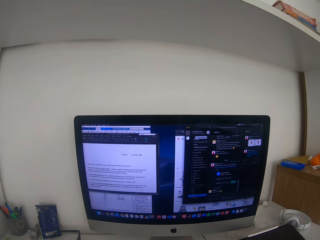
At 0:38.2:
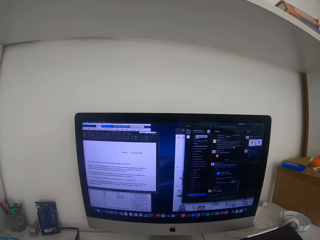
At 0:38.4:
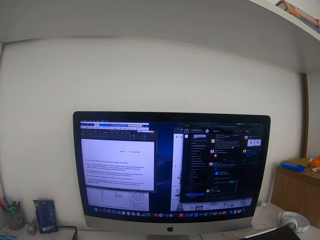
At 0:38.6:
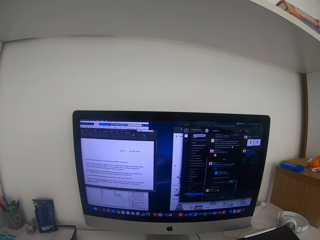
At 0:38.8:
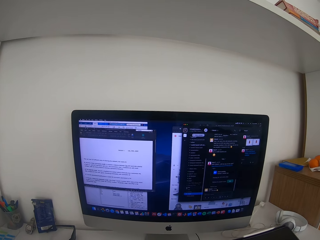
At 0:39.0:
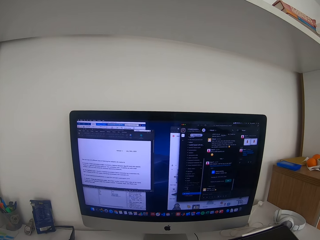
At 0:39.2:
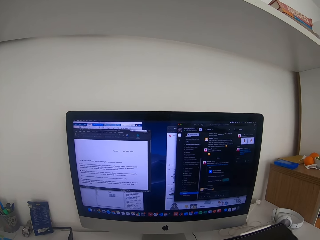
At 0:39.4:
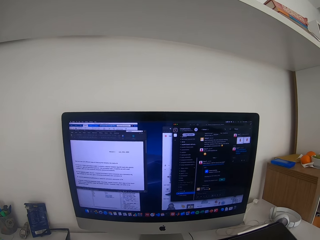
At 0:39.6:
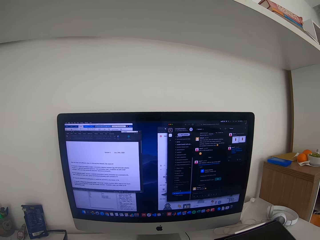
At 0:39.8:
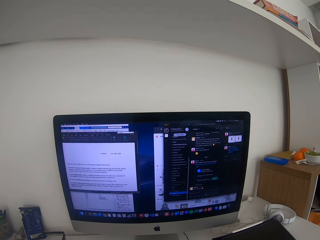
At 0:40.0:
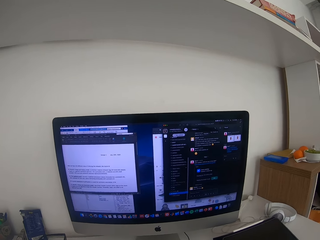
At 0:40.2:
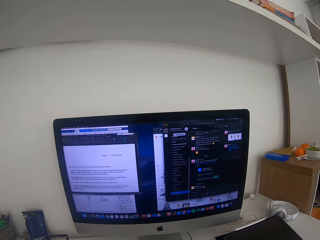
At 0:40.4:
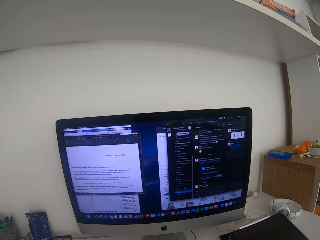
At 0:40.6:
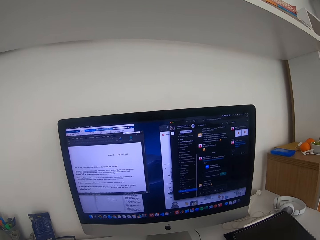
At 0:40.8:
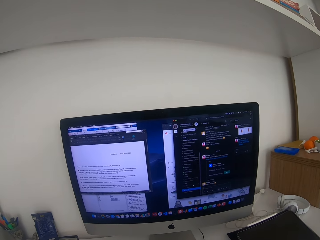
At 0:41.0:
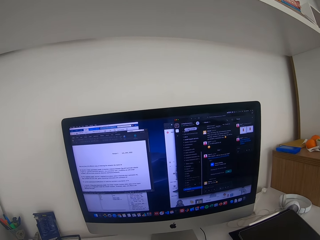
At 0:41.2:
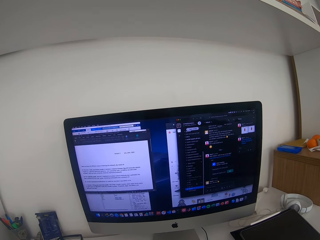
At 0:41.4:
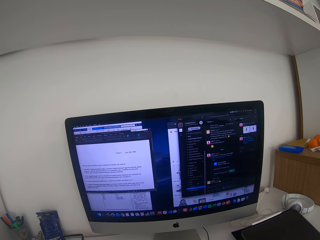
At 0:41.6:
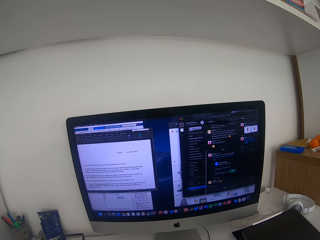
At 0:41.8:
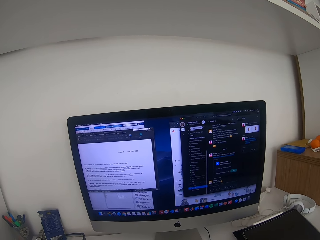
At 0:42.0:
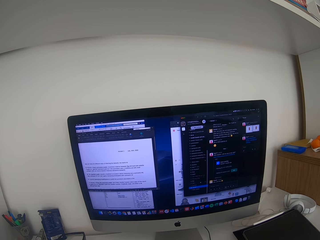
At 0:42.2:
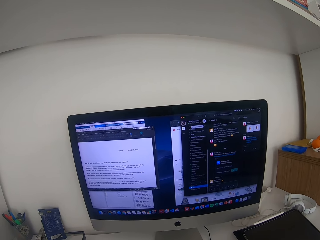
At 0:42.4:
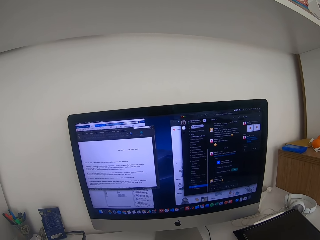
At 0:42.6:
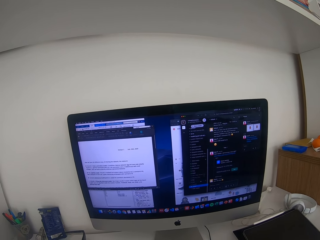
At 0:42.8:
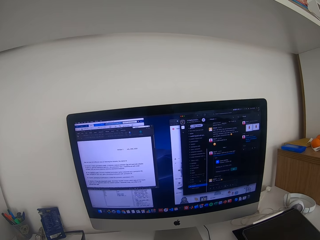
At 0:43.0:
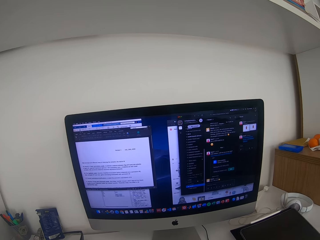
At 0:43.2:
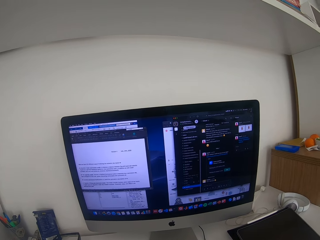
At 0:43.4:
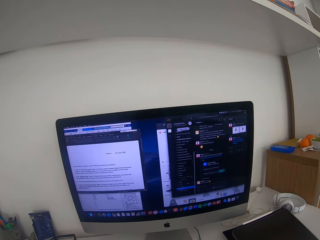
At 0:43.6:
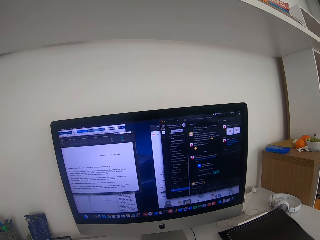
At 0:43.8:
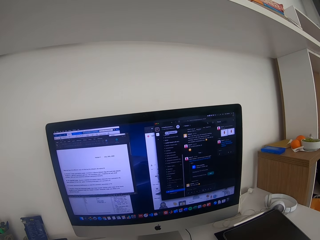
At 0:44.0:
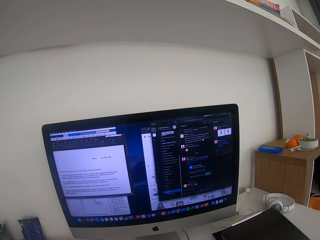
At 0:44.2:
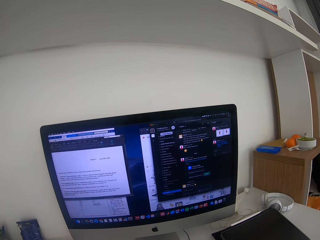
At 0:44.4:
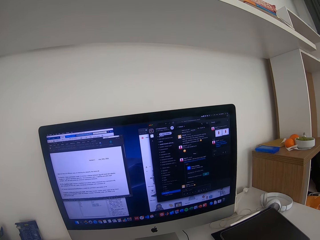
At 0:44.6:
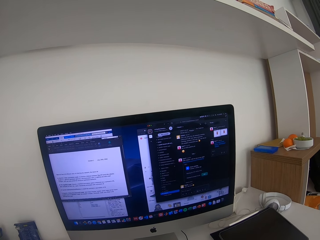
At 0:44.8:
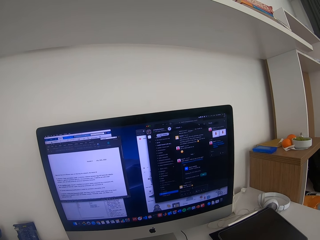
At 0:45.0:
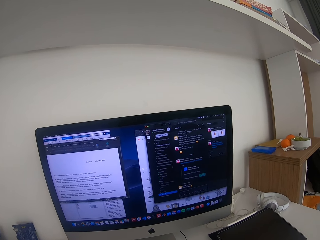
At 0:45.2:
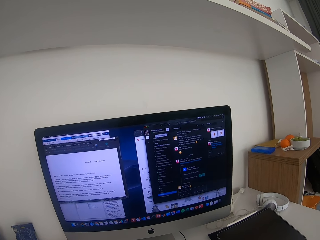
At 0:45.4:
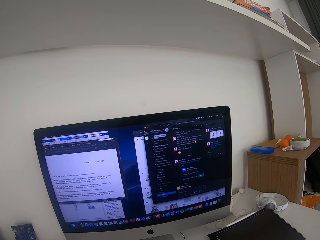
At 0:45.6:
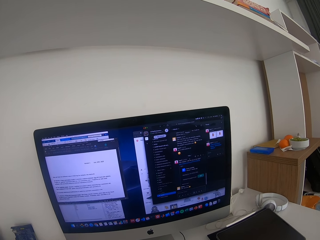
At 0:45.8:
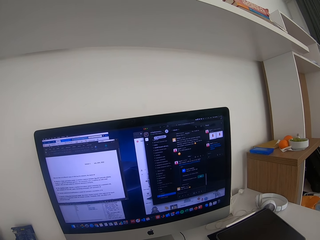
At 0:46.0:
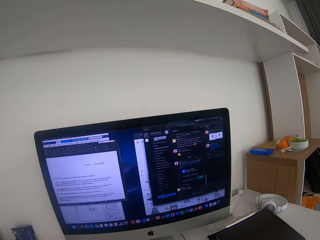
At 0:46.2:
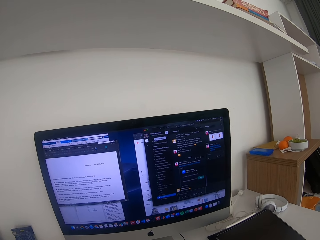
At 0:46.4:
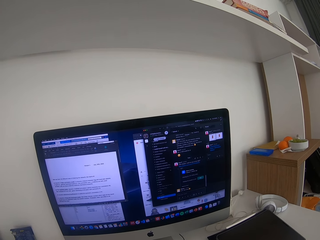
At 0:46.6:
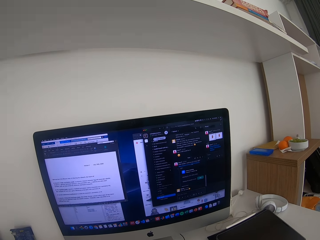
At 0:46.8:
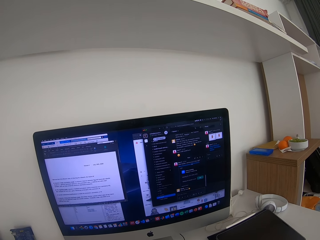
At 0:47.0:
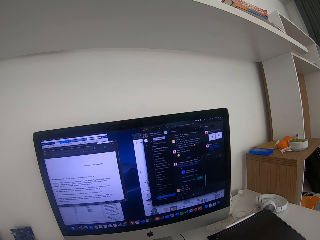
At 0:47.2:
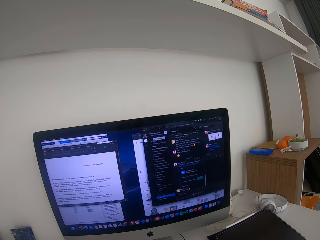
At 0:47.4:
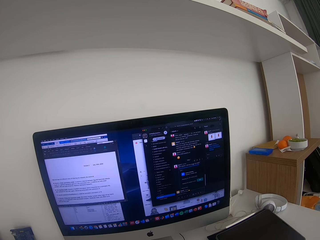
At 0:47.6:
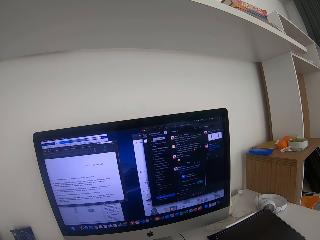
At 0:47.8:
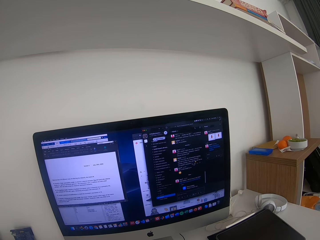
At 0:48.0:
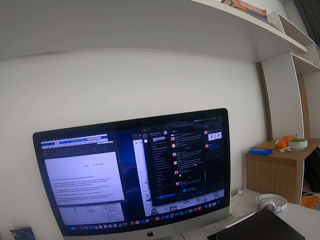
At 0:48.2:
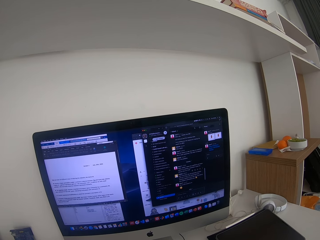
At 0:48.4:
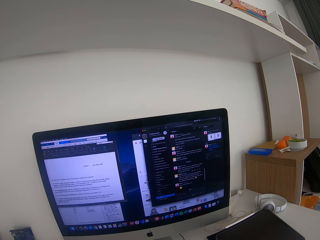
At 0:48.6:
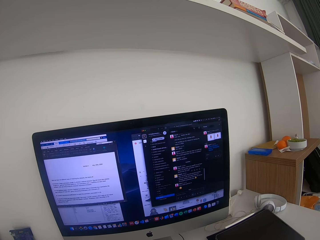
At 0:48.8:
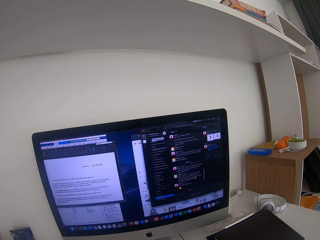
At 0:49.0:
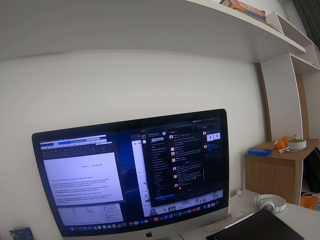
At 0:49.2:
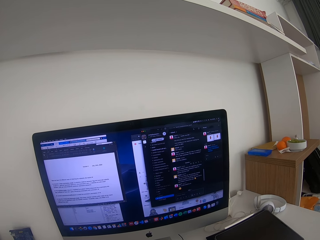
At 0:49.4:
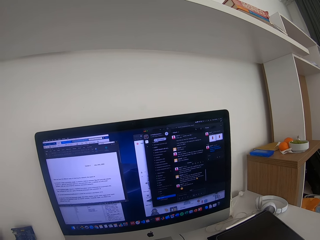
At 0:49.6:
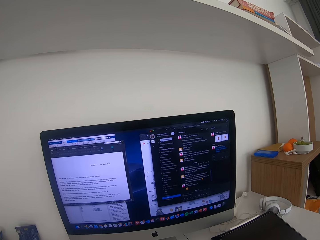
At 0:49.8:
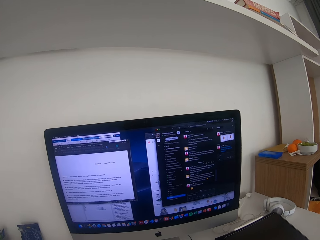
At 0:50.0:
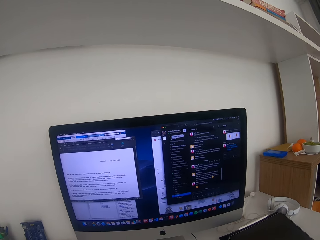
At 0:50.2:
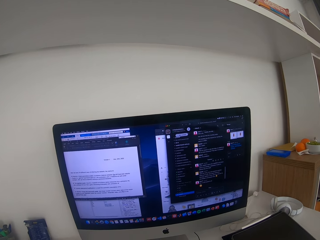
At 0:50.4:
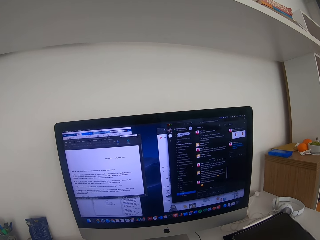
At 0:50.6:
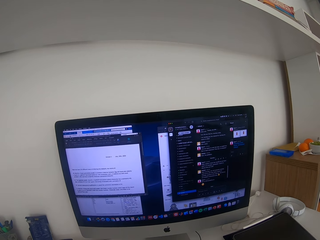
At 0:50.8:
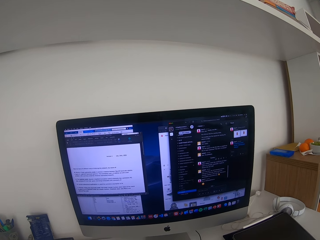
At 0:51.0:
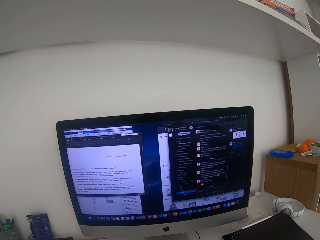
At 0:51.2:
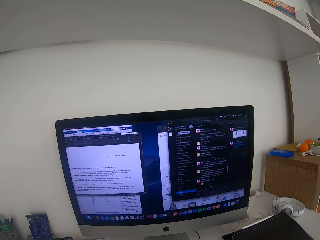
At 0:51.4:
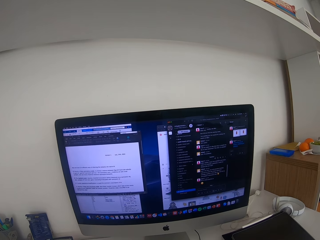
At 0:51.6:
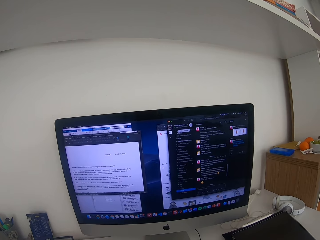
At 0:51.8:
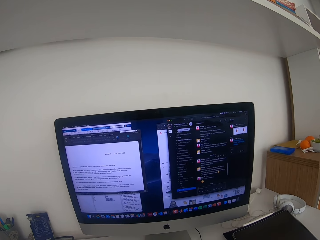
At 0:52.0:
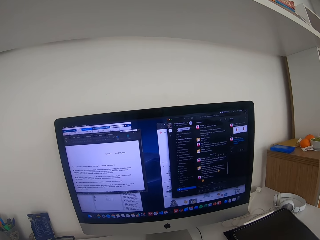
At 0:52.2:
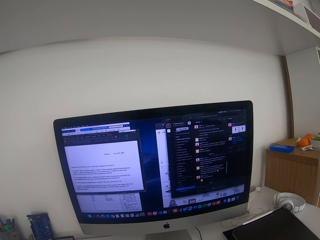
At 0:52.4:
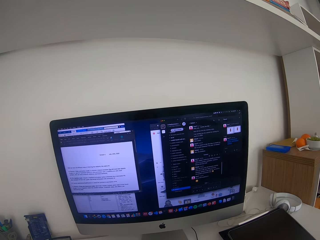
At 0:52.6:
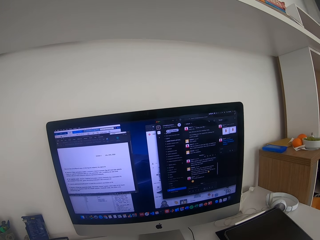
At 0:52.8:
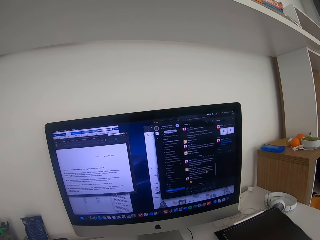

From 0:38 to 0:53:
The camera wearer uses a mouse. They scroll the mouse.

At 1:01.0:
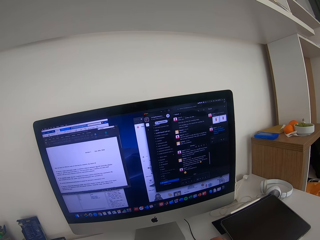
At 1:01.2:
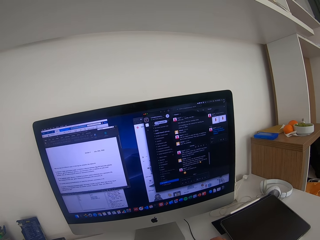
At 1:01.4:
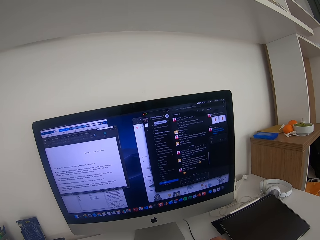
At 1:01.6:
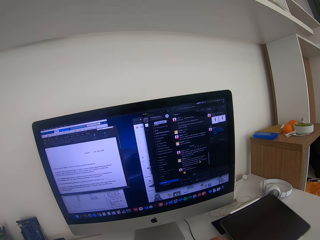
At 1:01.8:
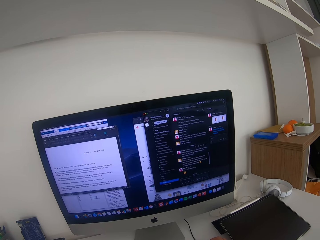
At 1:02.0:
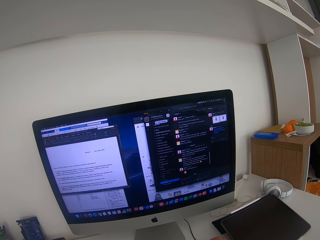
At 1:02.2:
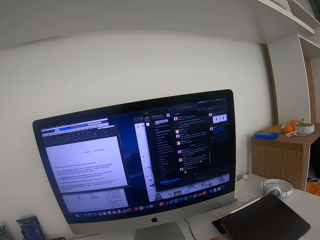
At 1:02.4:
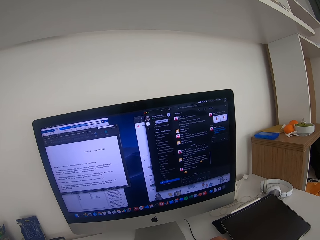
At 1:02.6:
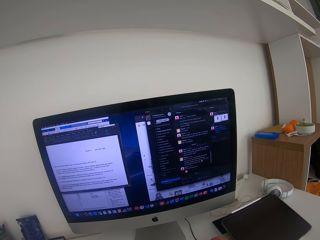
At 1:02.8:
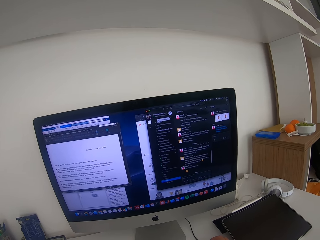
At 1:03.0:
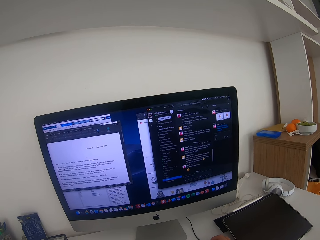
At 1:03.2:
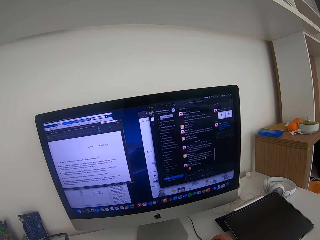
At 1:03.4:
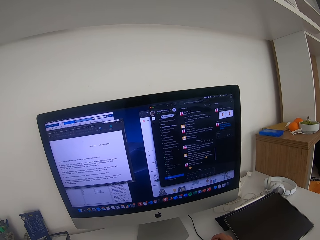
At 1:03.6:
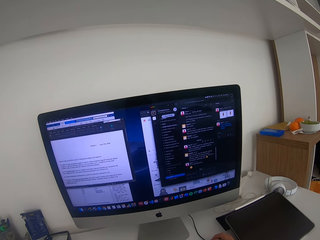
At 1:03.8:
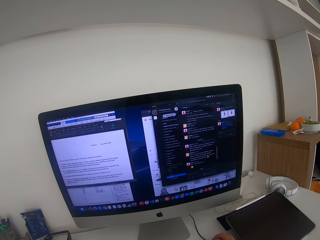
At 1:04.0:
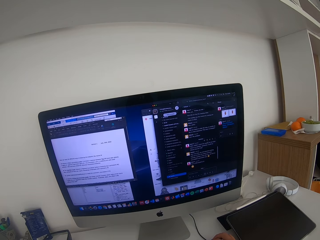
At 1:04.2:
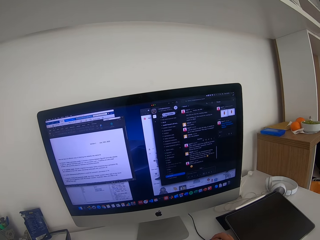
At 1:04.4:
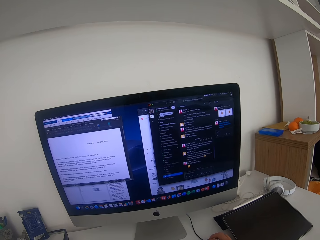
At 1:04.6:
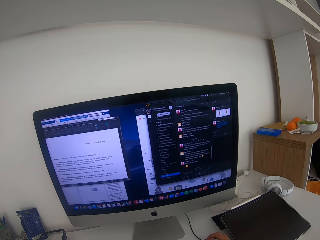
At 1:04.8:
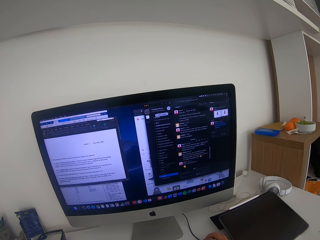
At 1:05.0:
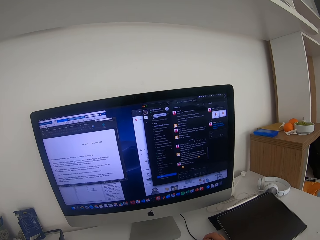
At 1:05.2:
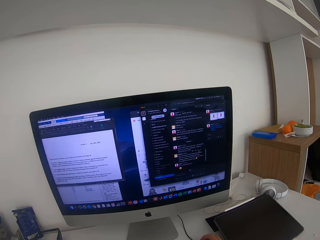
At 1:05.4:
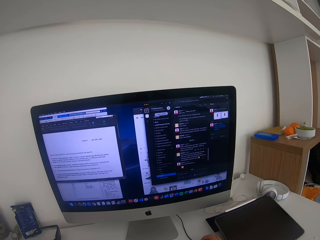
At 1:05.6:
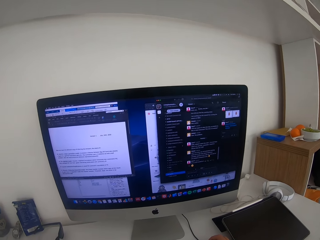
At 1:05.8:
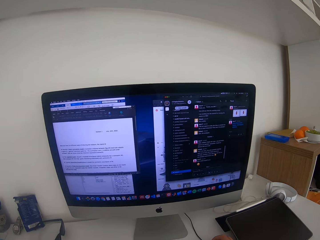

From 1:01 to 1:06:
The camera wearer reads from the monitor.
